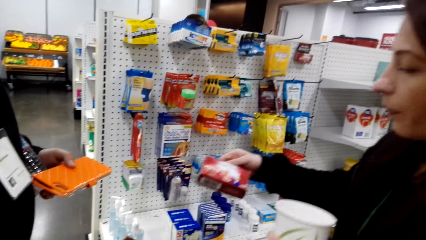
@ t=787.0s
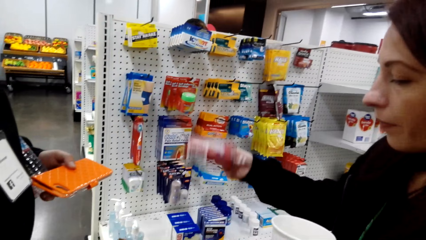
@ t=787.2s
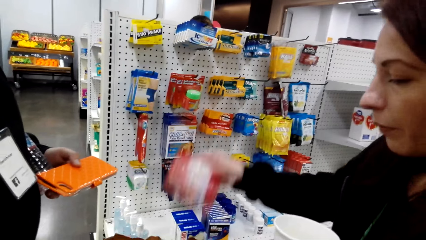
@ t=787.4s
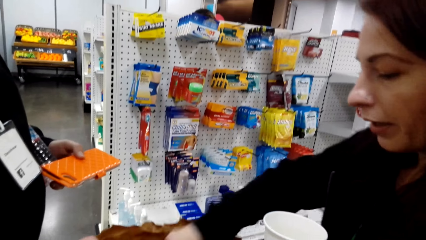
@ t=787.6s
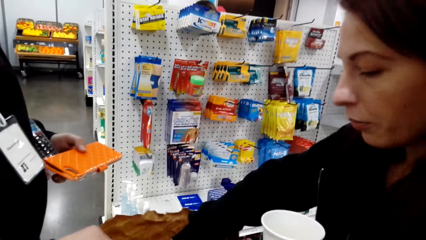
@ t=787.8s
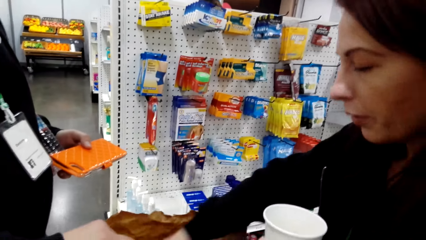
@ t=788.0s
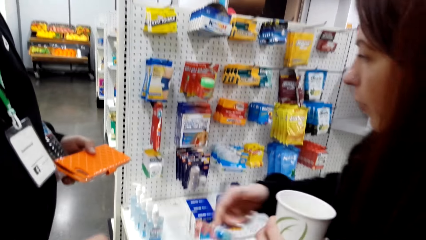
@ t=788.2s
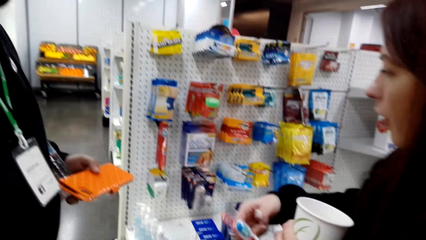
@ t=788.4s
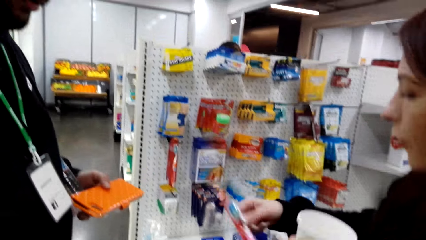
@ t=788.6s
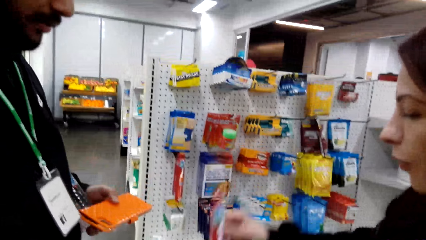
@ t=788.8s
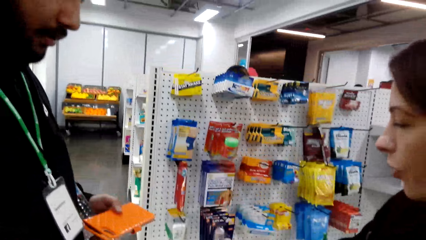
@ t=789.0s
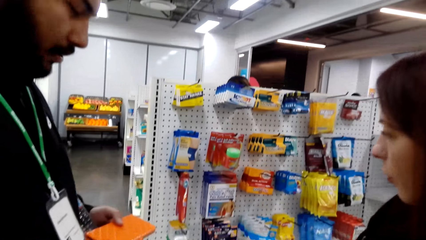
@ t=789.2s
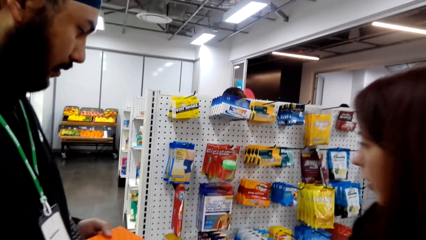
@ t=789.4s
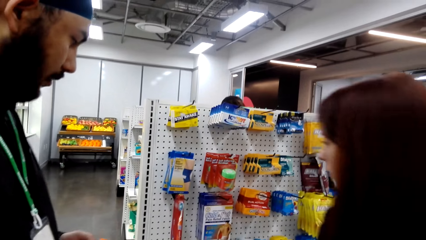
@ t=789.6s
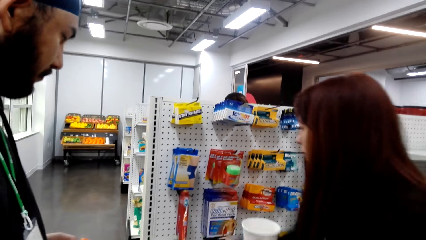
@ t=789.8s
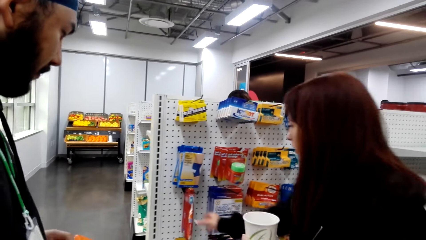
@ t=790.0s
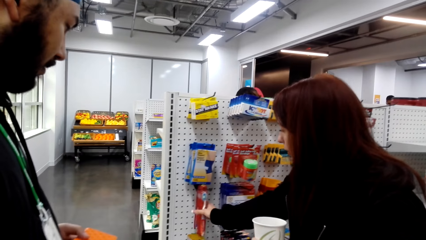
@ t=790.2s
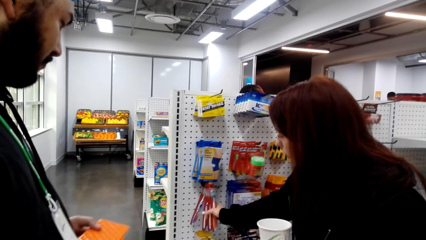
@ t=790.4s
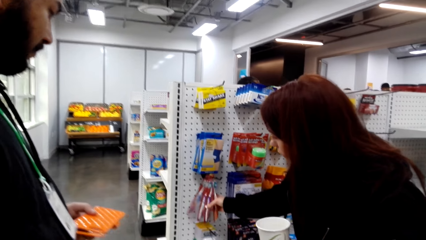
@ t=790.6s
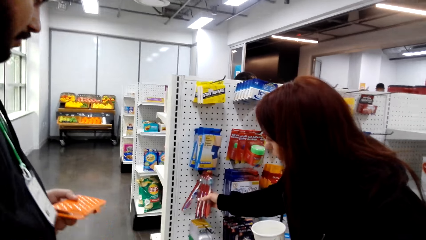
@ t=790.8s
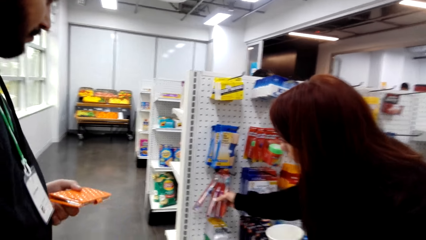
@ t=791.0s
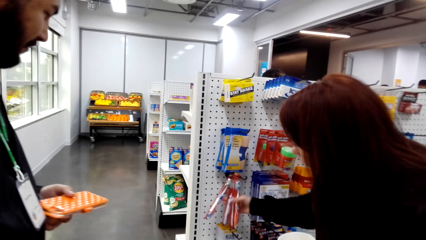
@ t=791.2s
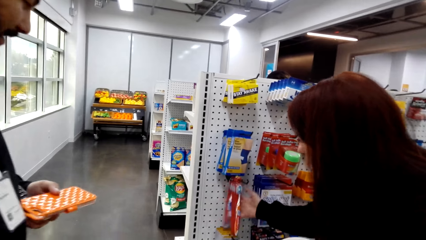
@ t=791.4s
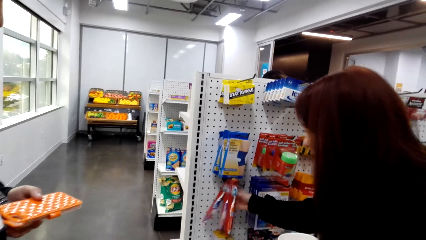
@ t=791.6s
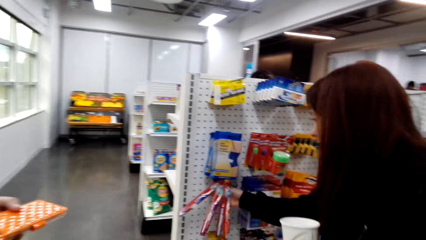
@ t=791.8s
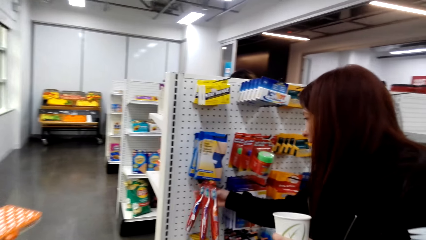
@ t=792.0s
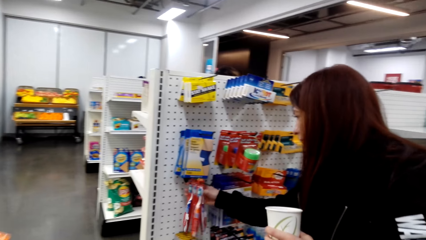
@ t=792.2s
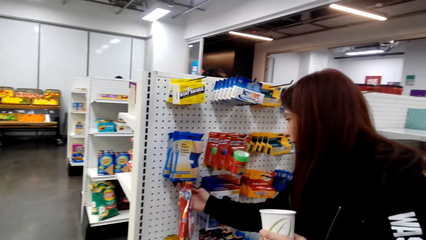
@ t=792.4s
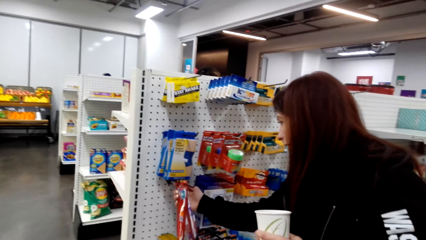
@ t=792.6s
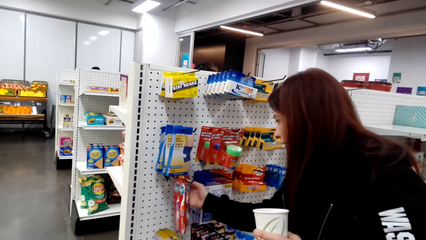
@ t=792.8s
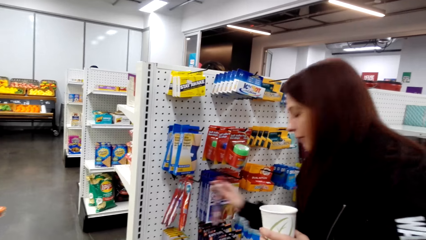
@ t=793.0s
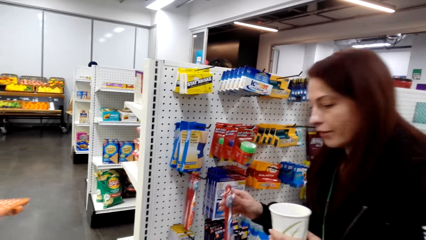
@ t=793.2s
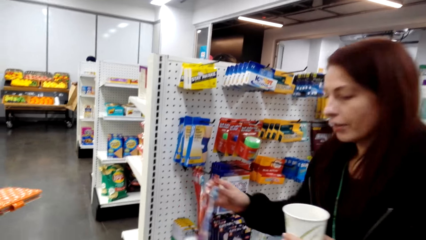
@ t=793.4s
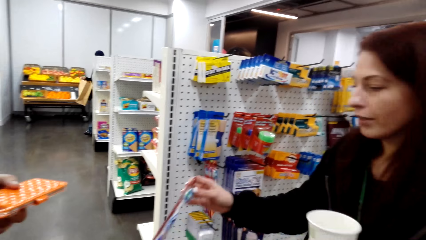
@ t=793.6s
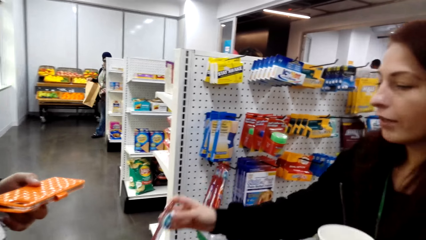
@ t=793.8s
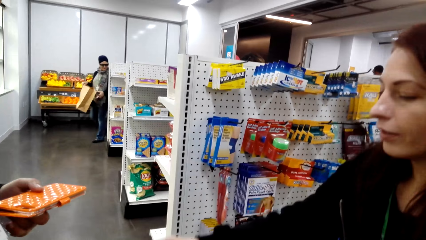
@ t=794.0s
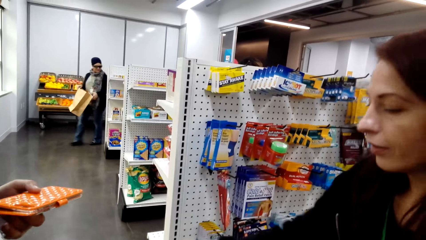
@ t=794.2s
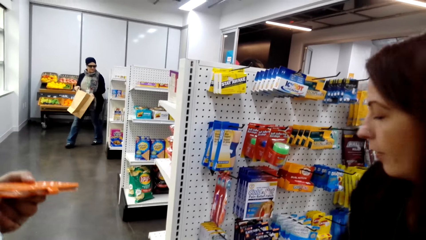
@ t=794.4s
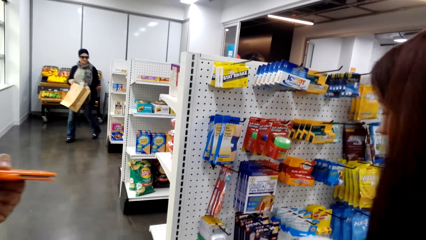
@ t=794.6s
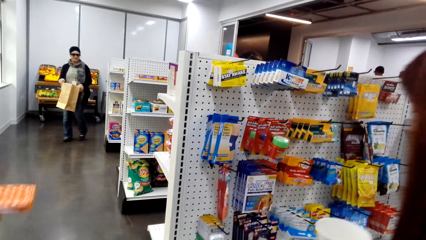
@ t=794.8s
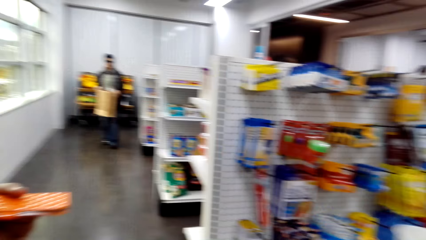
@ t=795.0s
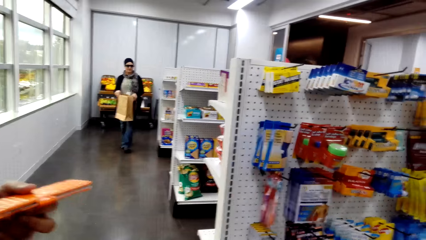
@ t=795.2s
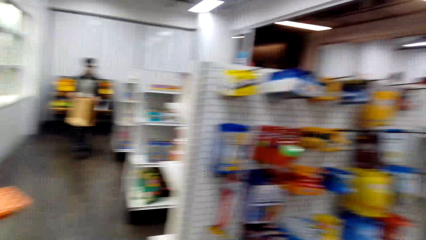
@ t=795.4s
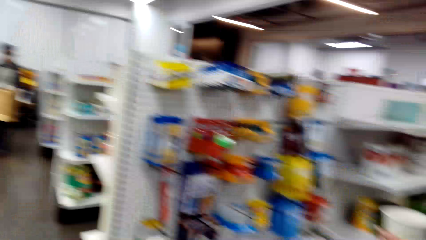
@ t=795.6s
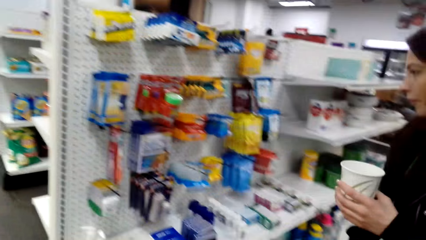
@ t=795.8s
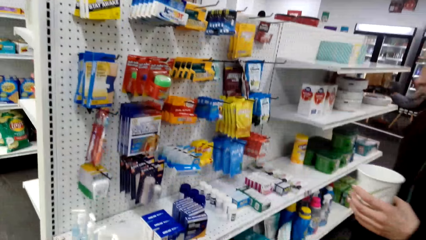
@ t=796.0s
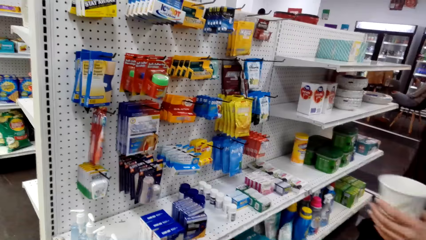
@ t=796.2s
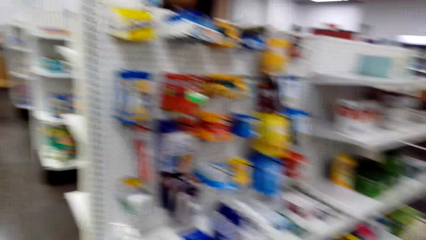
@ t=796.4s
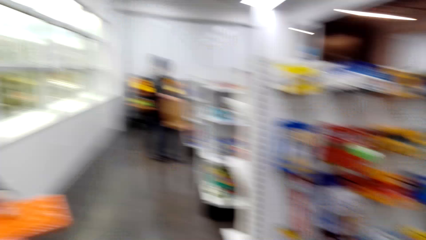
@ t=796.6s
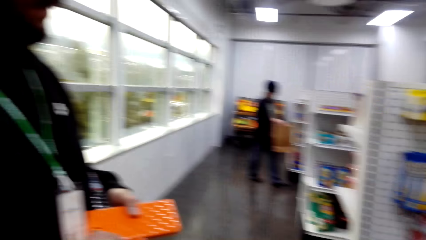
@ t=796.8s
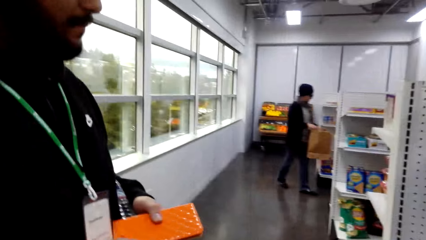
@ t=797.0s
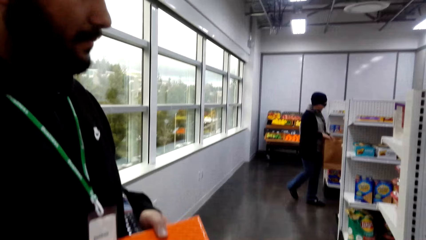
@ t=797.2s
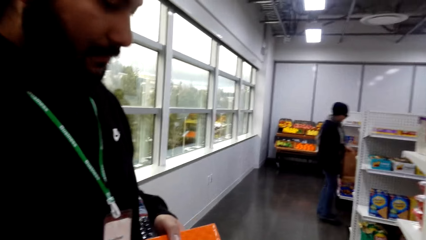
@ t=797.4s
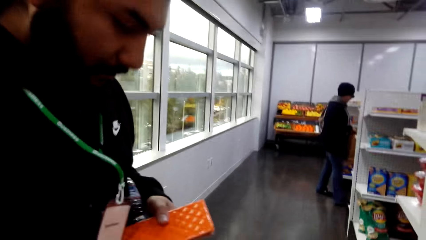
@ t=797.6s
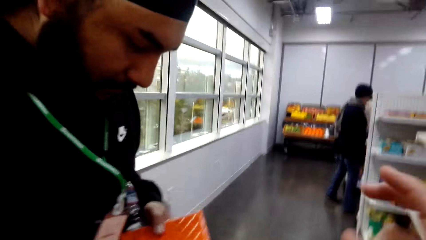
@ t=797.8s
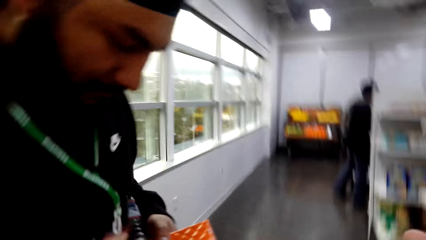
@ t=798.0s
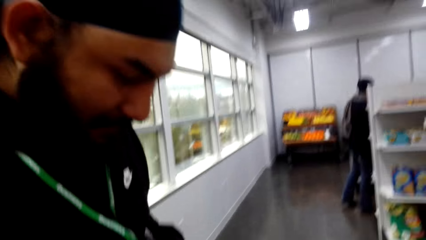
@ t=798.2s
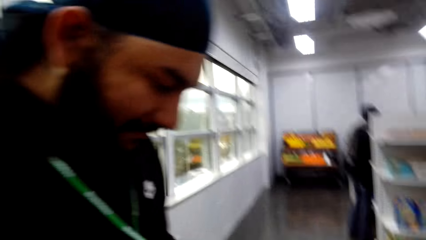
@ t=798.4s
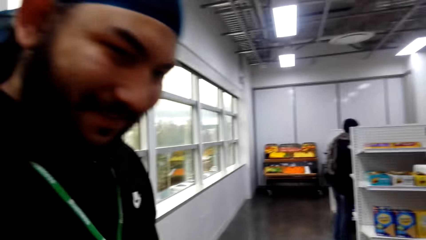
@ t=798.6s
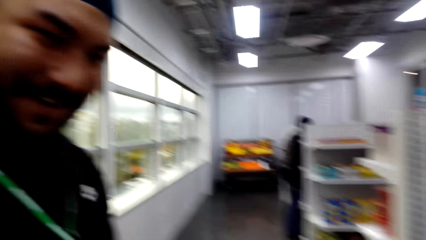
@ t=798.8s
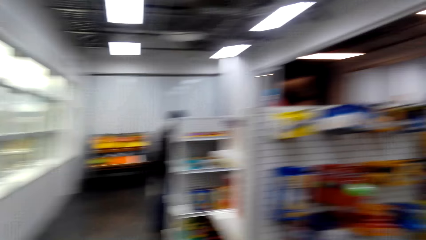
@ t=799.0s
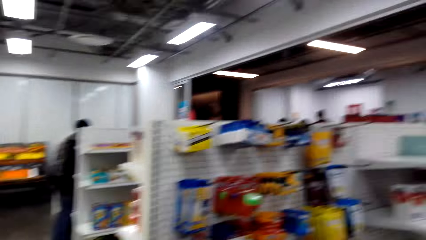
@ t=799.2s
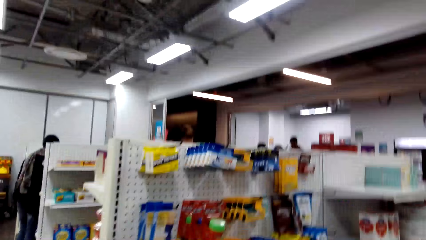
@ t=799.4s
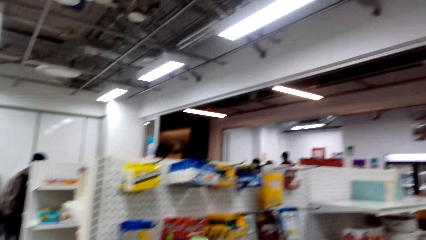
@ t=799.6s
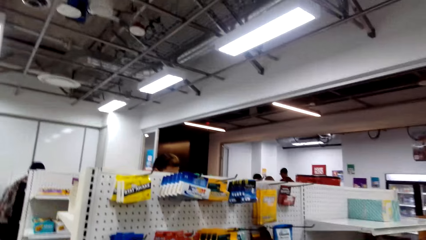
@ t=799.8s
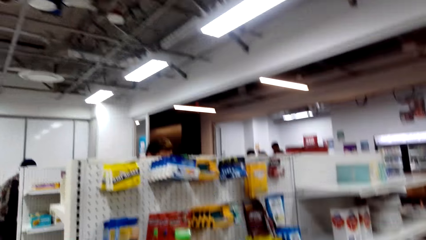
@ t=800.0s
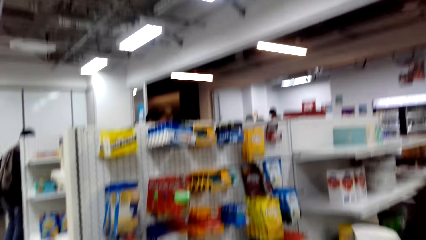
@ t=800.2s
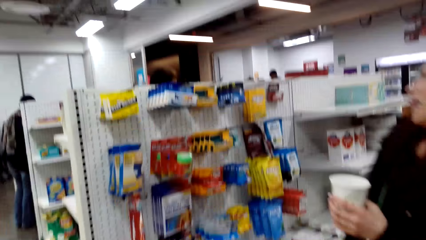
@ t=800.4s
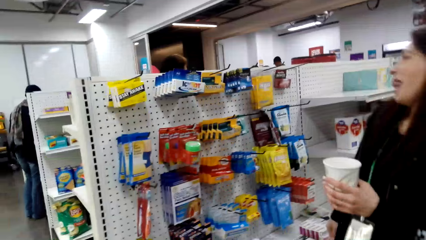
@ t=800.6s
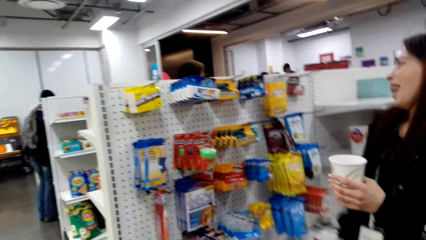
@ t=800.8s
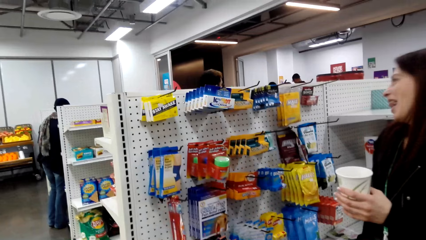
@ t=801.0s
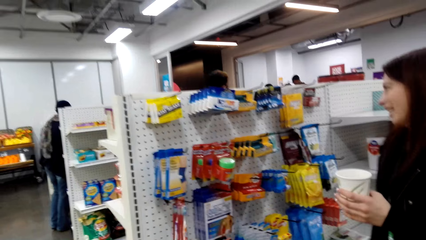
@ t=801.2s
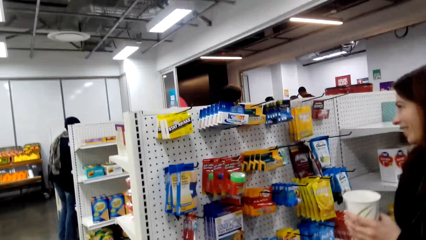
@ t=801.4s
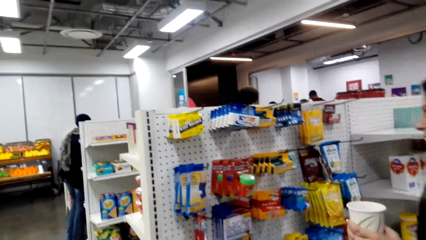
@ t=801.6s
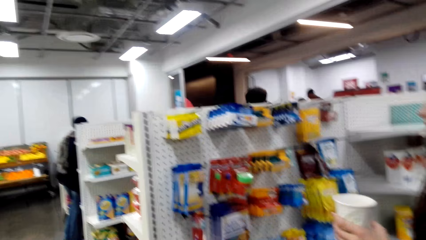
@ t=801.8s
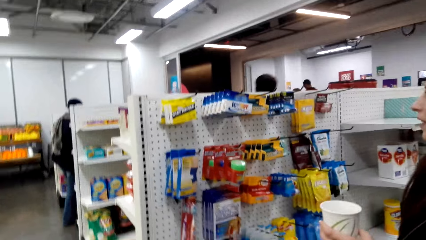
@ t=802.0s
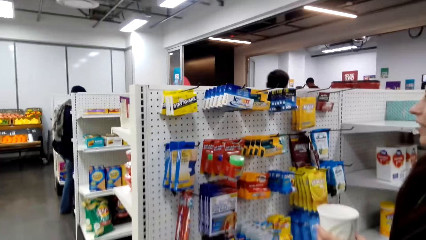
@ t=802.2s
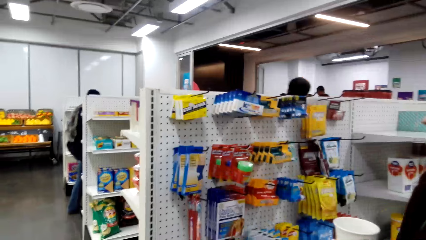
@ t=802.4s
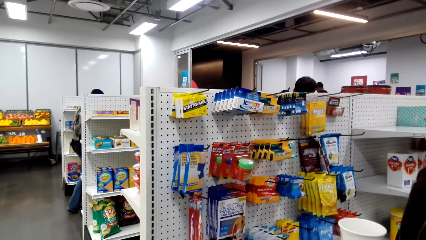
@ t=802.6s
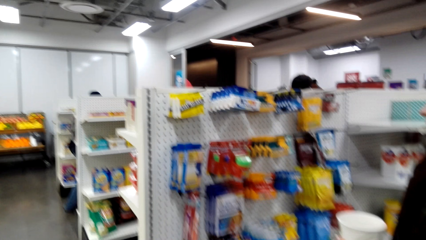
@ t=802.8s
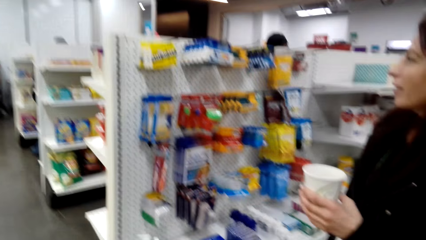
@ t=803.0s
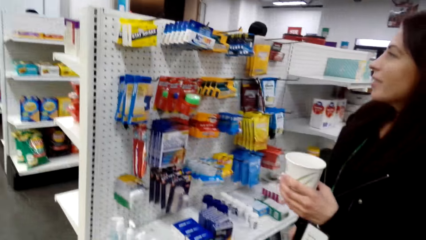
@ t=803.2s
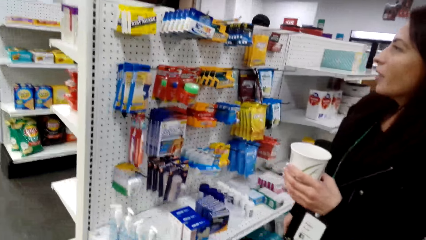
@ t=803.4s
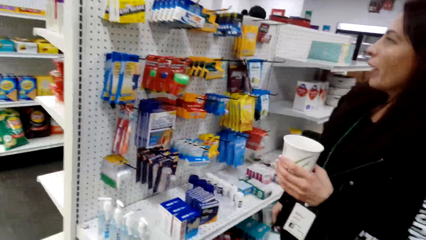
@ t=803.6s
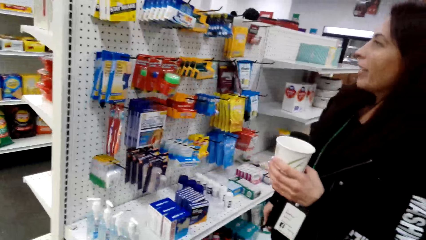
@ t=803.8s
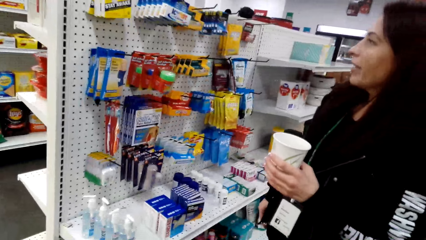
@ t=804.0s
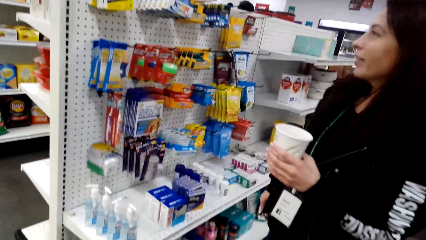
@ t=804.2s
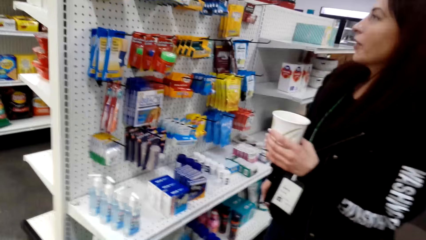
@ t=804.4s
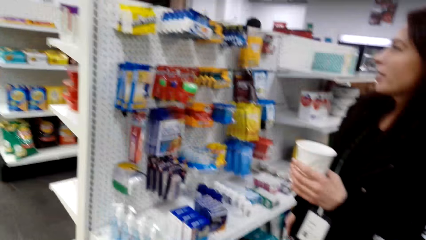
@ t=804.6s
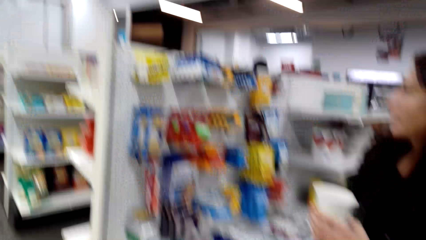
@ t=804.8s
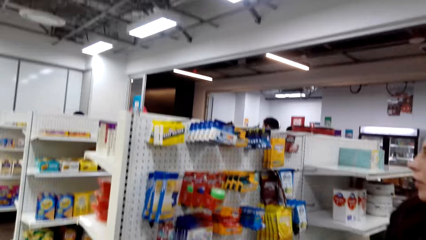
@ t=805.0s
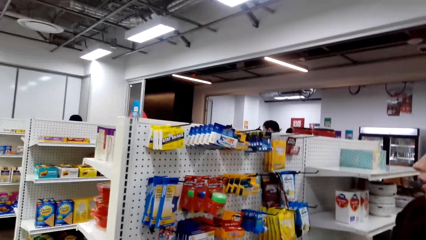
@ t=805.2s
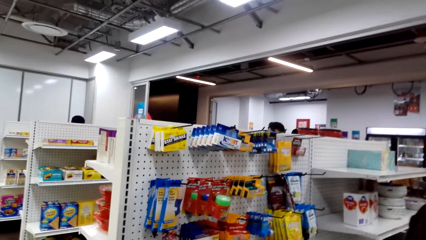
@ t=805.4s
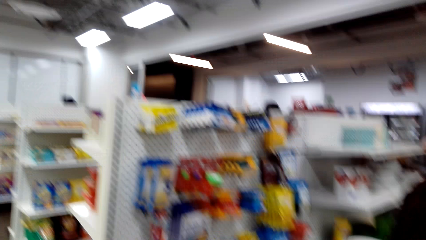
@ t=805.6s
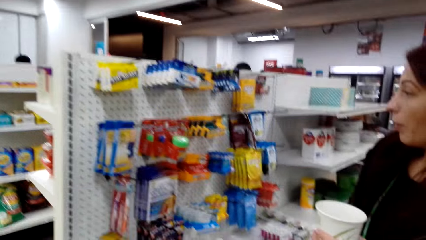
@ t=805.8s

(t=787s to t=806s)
A woman puts the items in a paper bag. She touches the toothbrushes or tooth paste. She takes a toothbrush and puts the toothbrush in the paper bag. The camera wearer talks to a man. They look at the items. The woman looks at the stay awake item.
